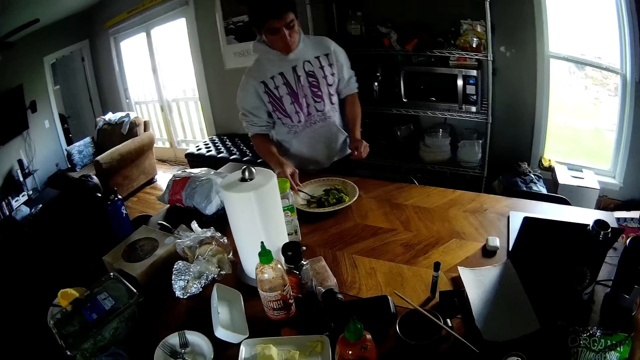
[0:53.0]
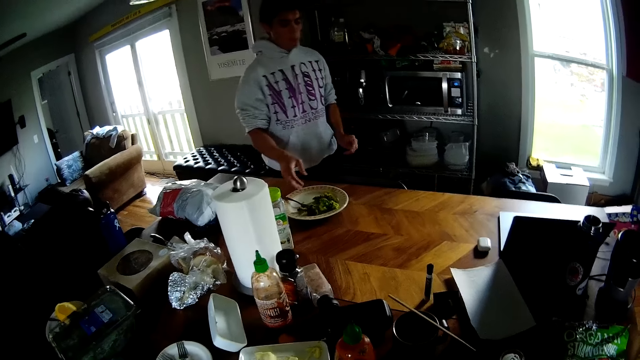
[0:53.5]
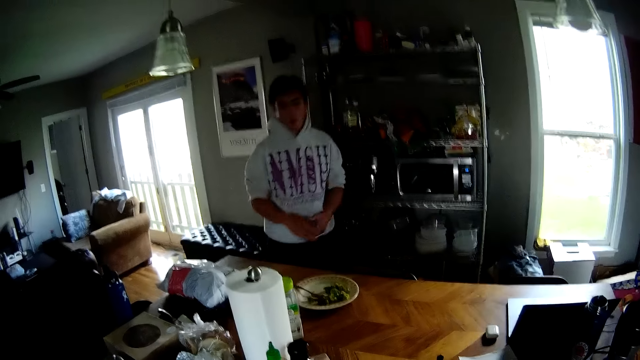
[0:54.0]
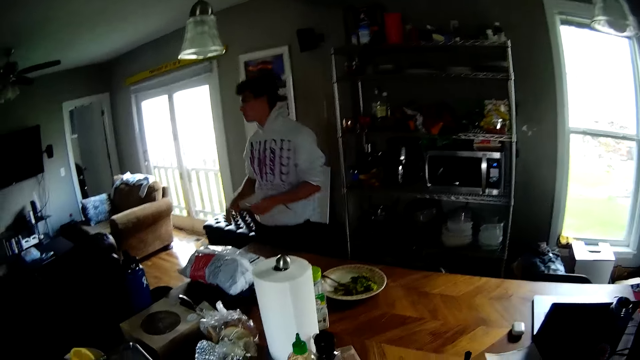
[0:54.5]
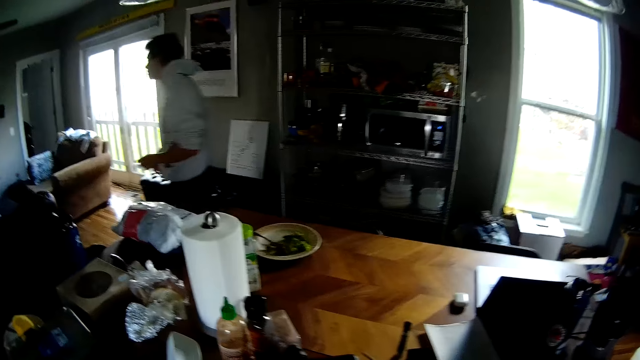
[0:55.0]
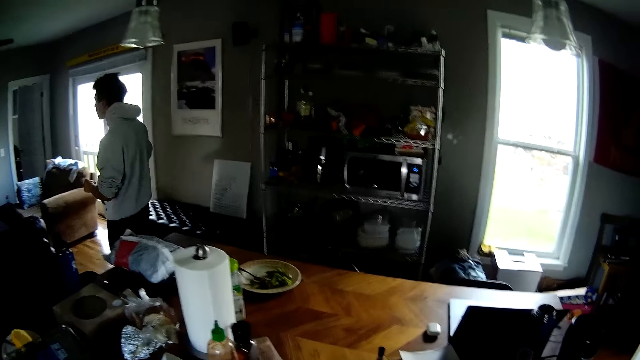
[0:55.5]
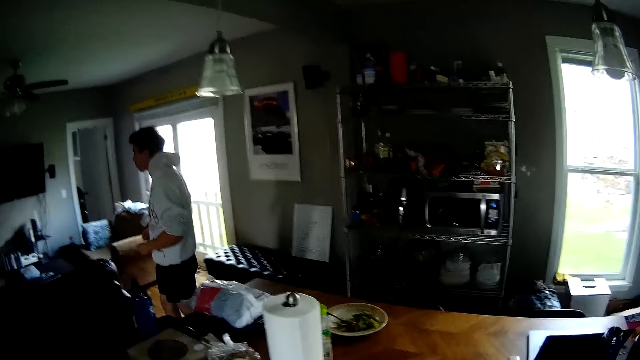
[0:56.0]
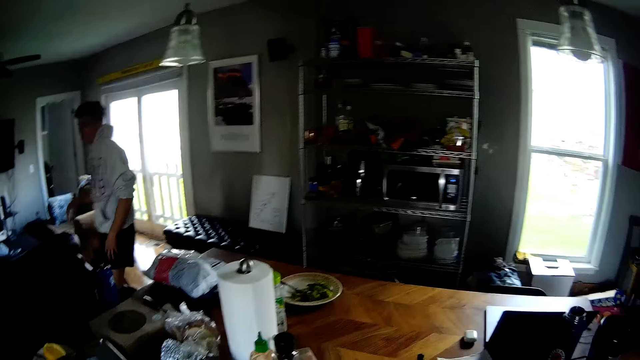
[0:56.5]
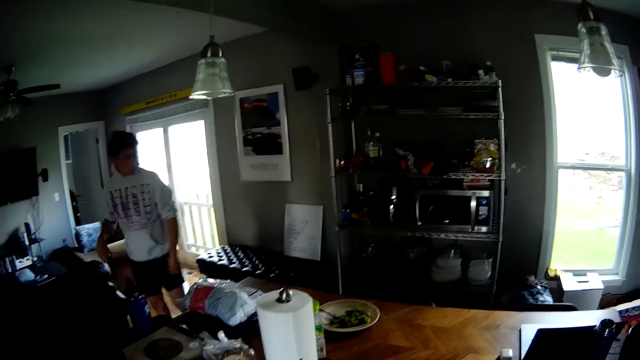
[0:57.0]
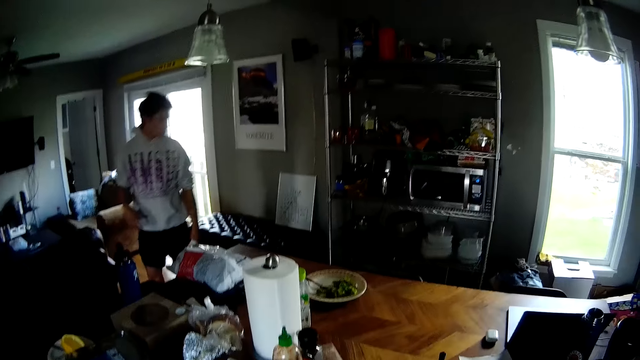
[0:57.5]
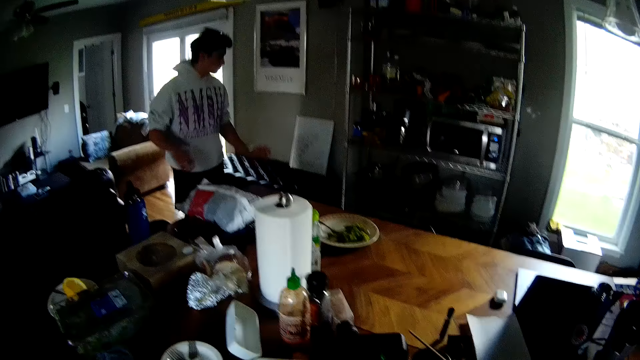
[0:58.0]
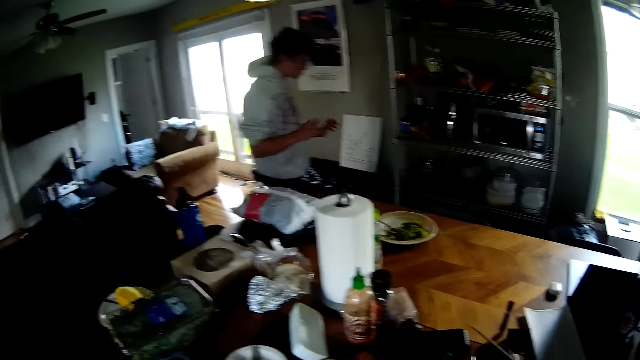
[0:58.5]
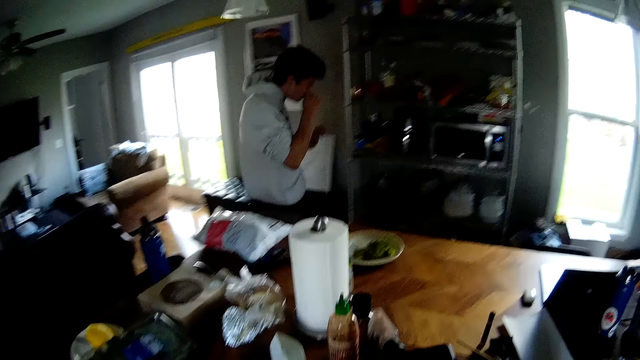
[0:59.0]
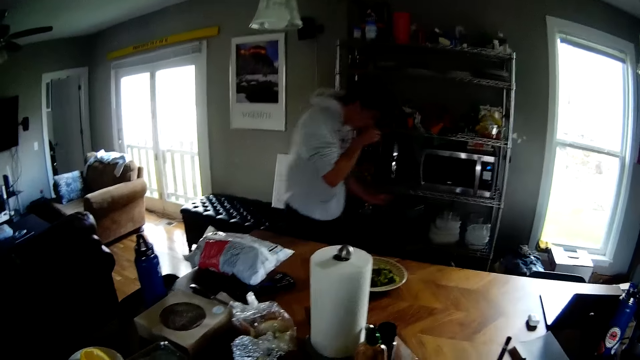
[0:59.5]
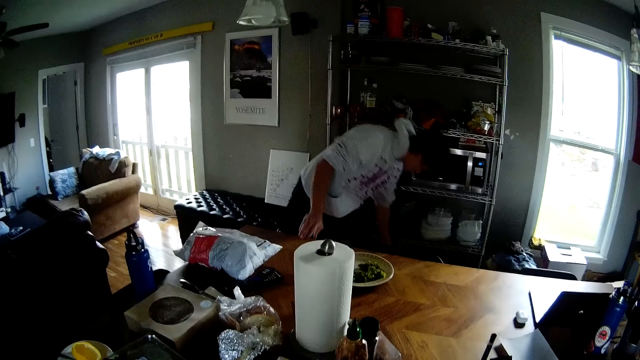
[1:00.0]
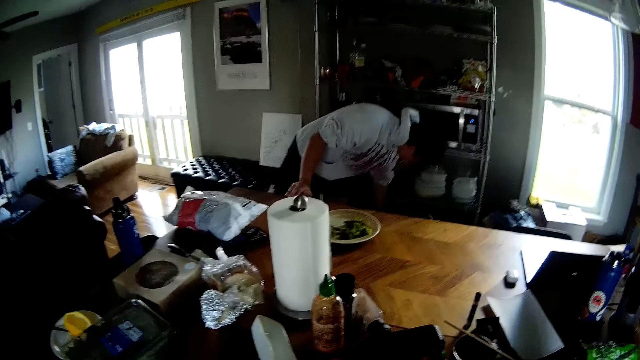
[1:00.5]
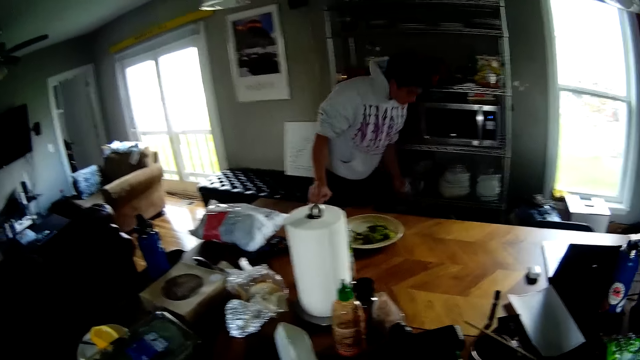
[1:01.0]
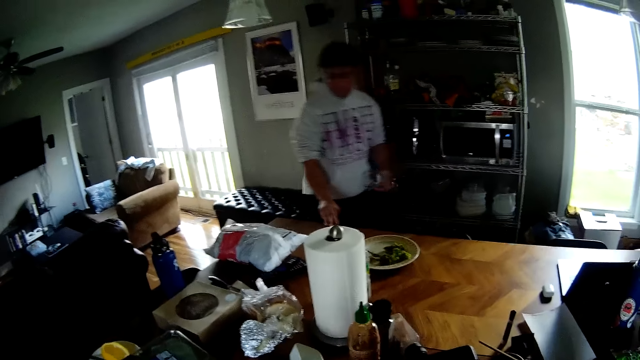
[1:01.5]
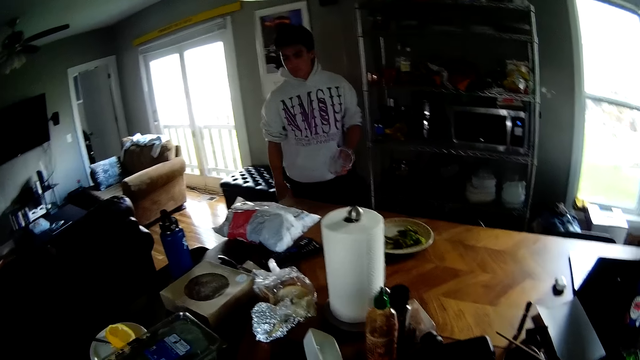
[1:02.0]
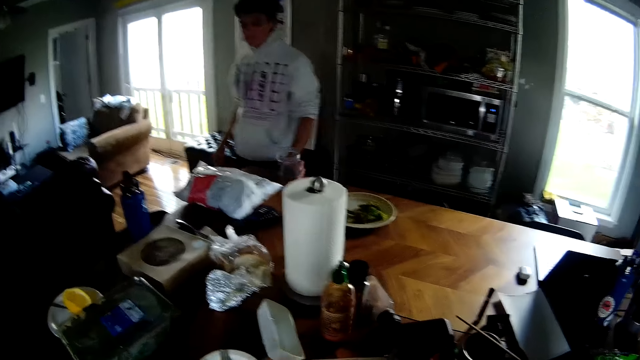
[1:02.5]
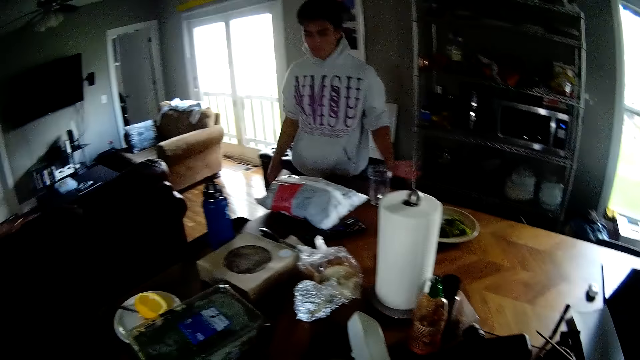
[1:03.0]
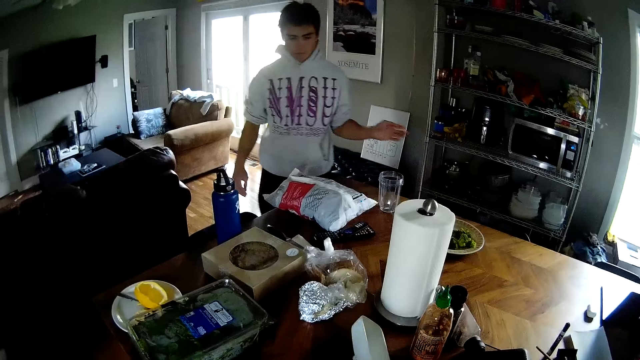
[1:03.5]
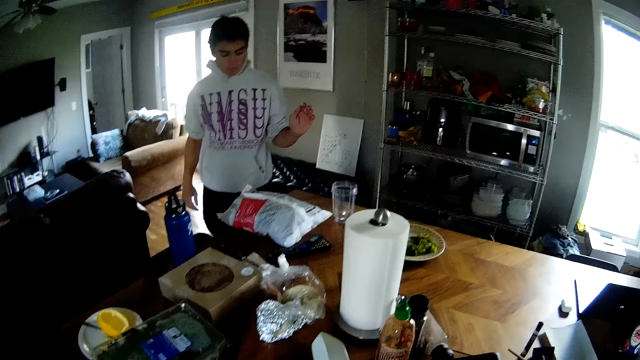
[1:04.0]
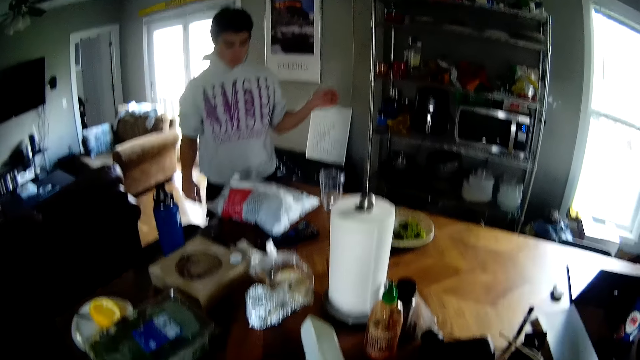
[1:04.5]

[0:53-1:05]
The man drops the fork in his right hand in the plate. The man walks inside the house. The man scratches his nose with his right hand. The man rests his right hand on the dining table. The camera wearer converses with the man. The man picks up a blender cup from the kitchen trolley with his left hand. The man removes his right hand from the dining table. The man places the blender cup in his left hand on the dining table.

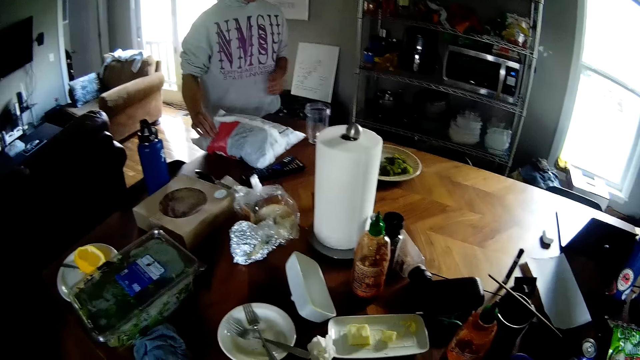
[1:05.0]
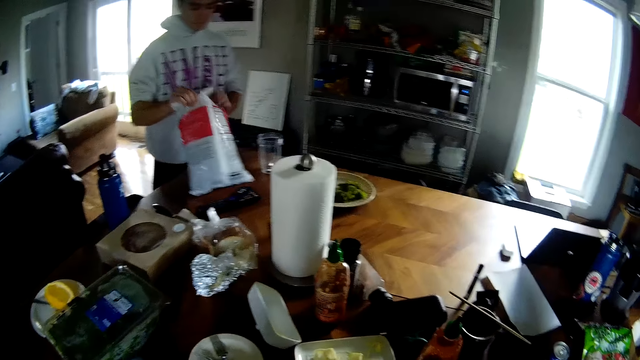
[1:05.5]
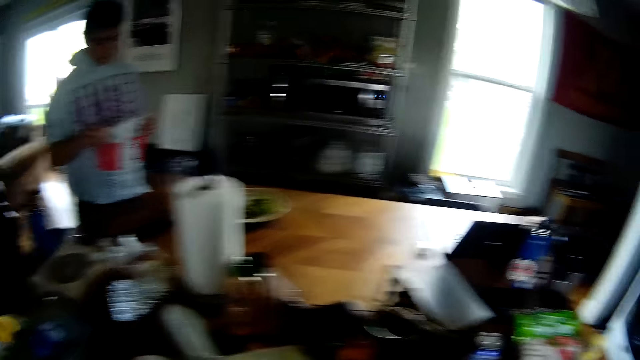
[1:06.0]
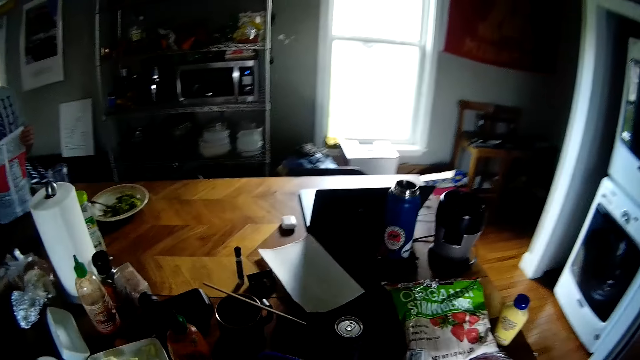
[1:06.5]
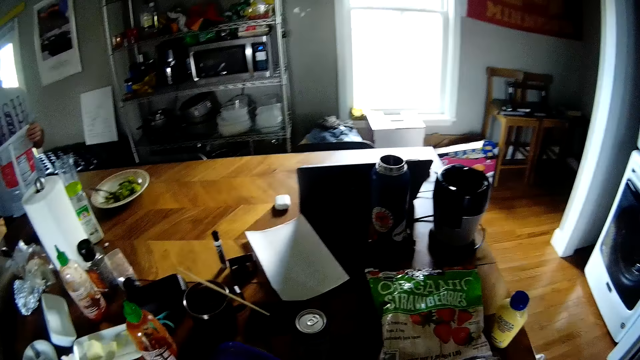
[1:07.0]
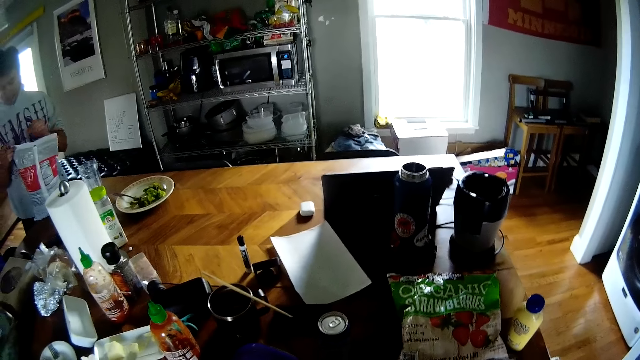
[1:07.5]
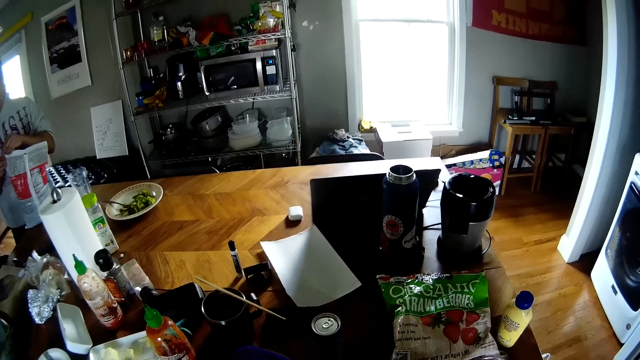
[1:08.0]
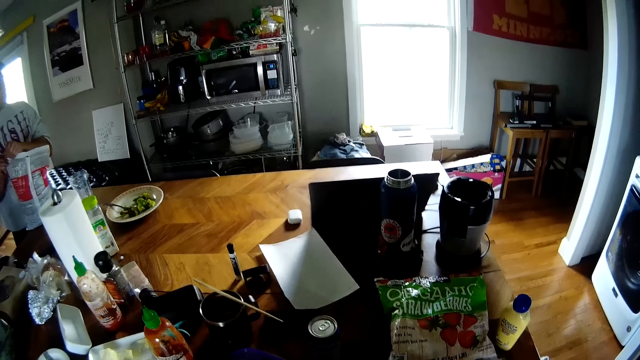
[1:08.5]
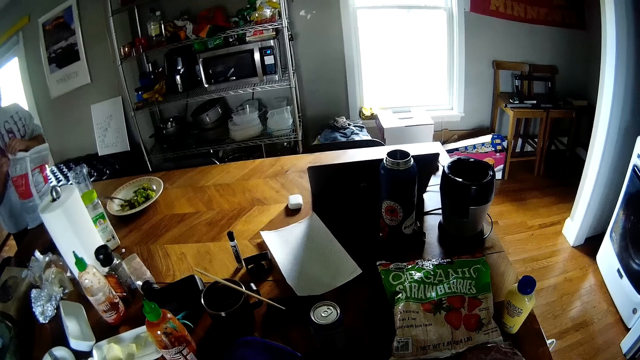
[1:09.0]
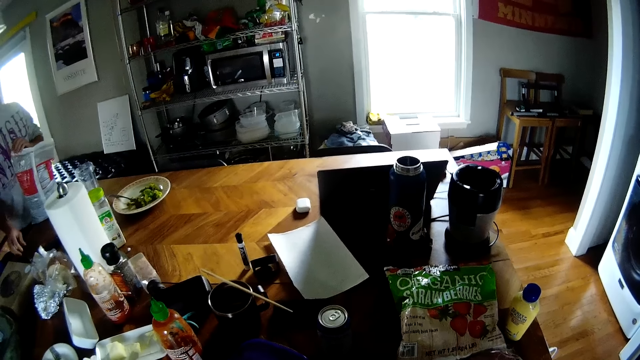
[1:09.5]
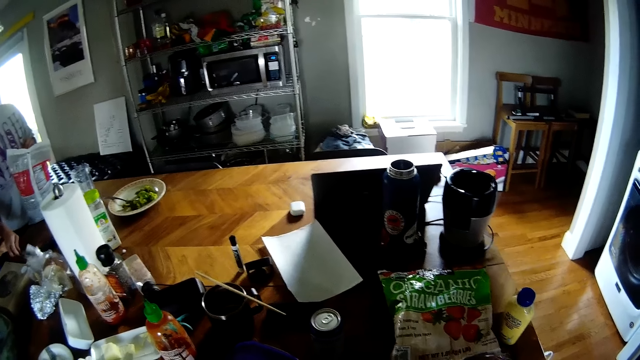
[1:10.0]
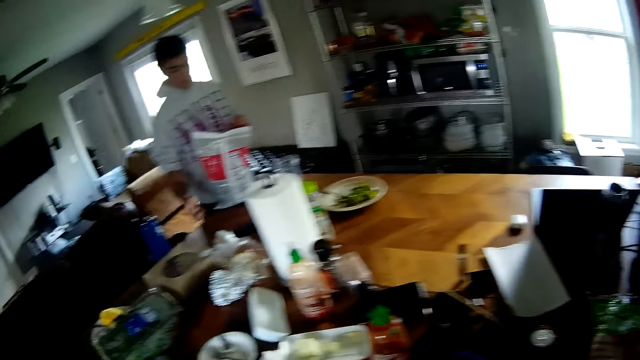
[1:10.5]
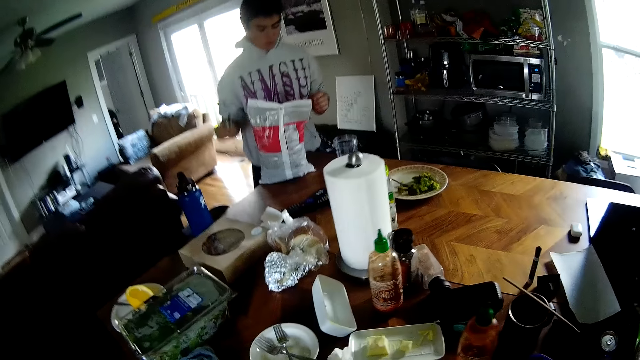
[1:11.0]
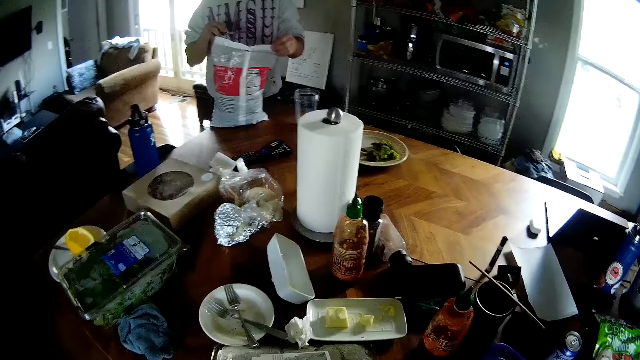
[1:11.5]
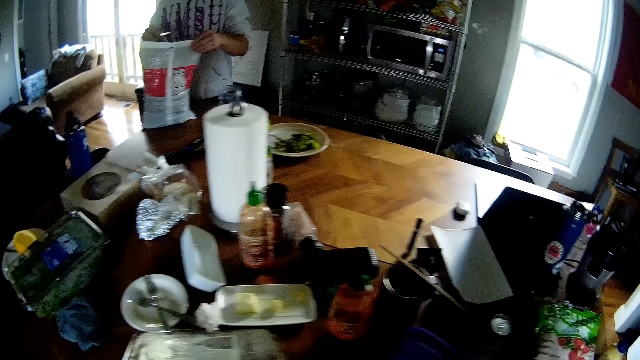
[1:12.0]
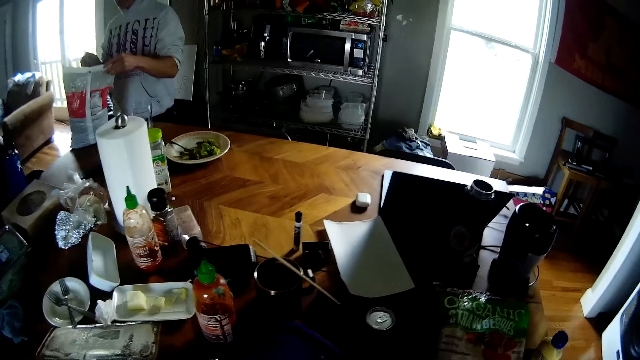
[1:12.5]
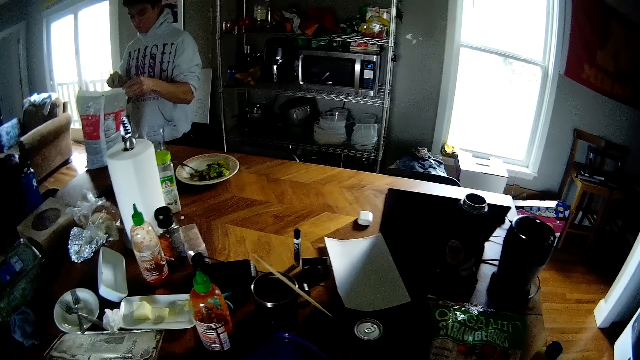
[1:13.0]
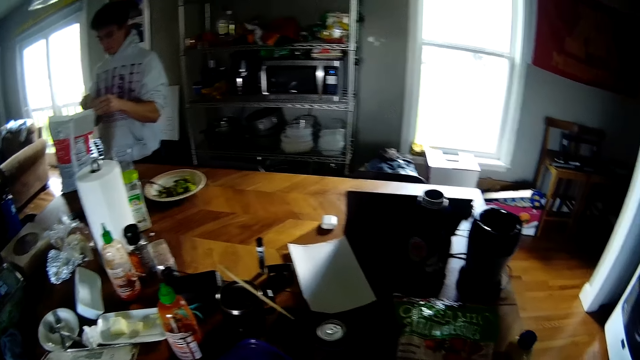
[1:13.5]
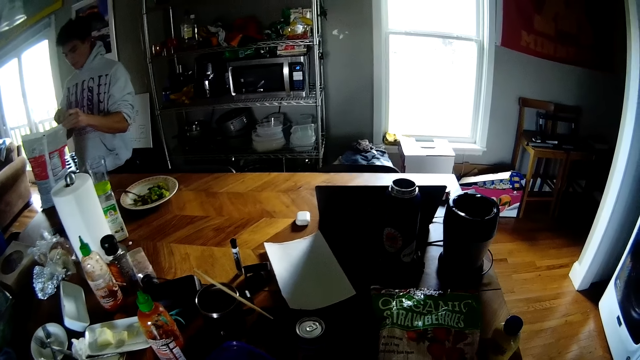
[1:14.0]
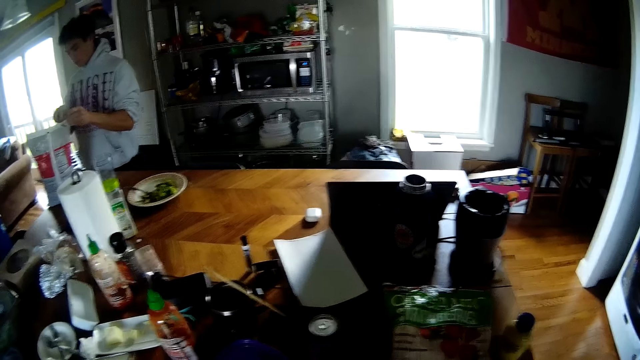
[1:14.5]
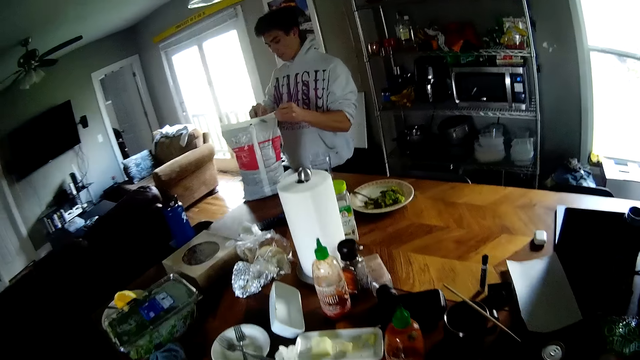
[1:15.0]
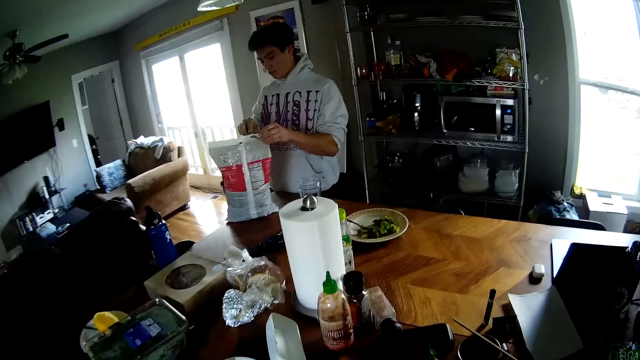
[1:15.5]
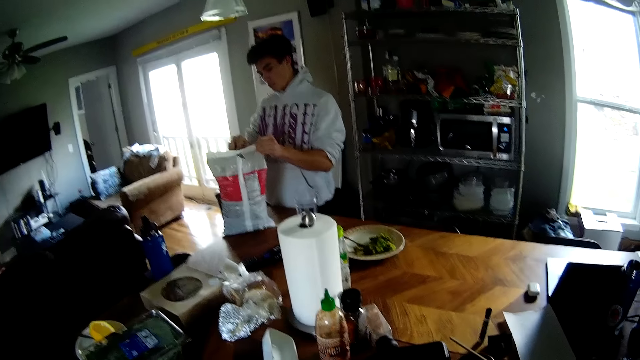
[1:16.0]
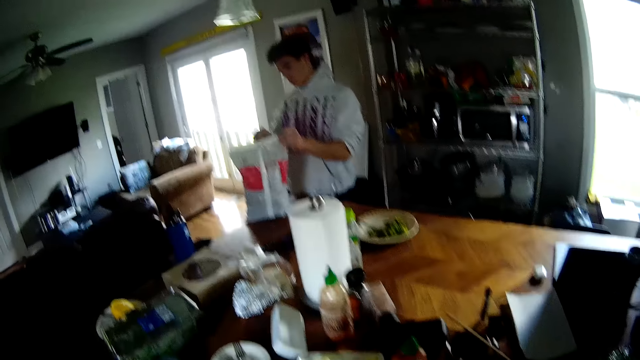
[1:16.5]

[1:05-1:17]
The man raises a pack of strawberries on the table with his right hand. The man supports the pack of strawberries in his right hand with his left hand. The camera wearer converses with the man. The man pulls a tip of the pack of strawberries with his left hand. The man picks up a knife from the dining table with his right hand. The man holds an edge of the pack of strawberries with his left hand. The man rips the top of the pack of strawberries with the knife in his right hand. The camera wearer converses with the man.
